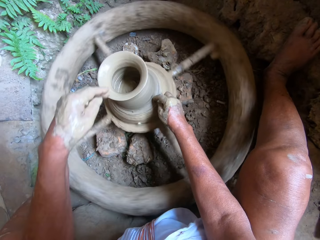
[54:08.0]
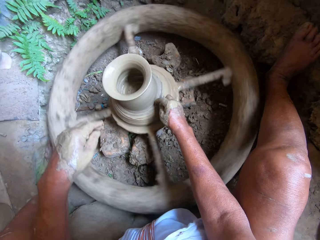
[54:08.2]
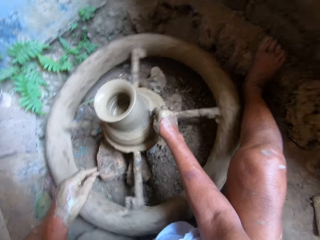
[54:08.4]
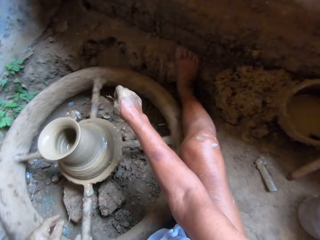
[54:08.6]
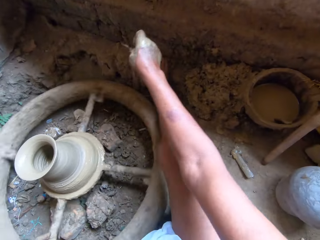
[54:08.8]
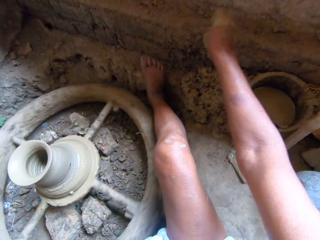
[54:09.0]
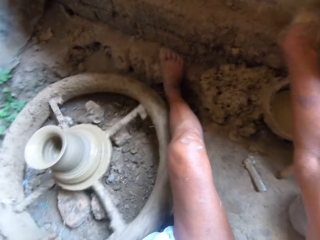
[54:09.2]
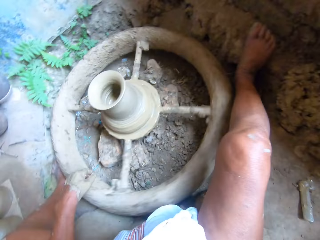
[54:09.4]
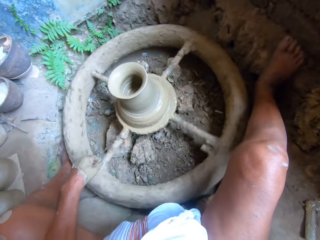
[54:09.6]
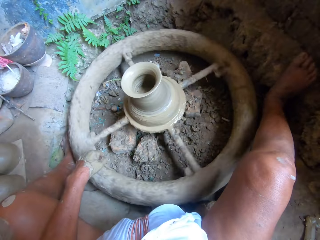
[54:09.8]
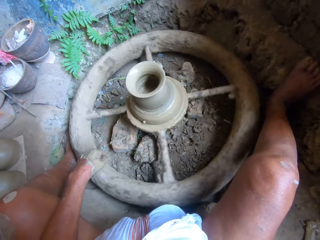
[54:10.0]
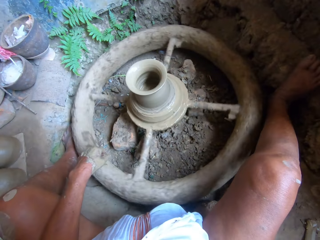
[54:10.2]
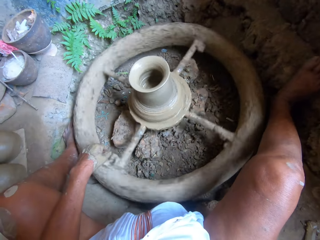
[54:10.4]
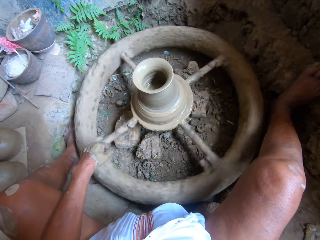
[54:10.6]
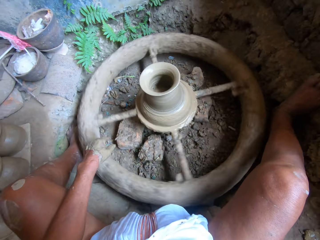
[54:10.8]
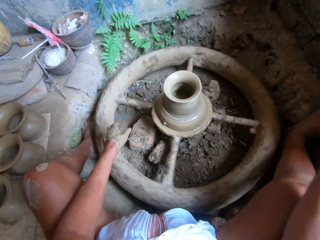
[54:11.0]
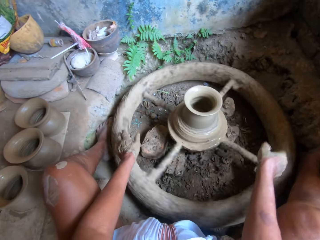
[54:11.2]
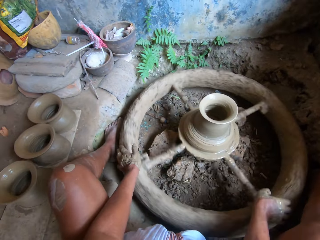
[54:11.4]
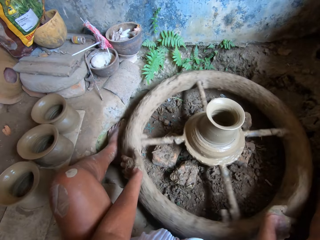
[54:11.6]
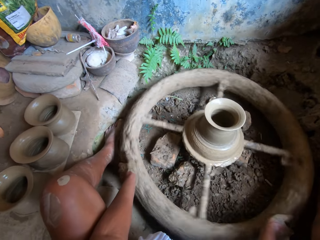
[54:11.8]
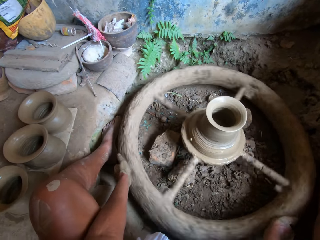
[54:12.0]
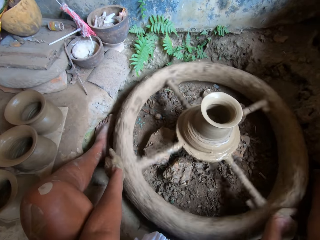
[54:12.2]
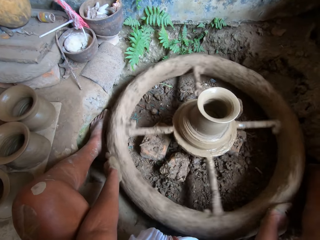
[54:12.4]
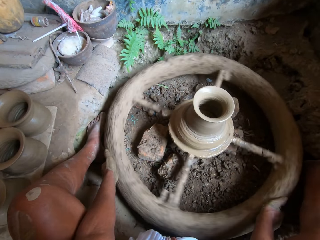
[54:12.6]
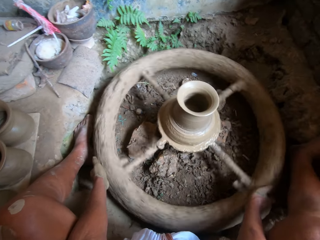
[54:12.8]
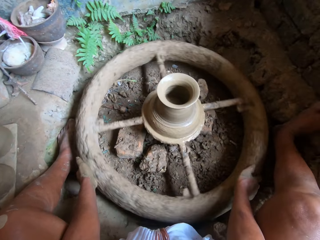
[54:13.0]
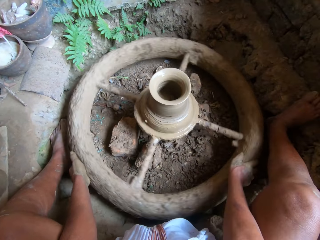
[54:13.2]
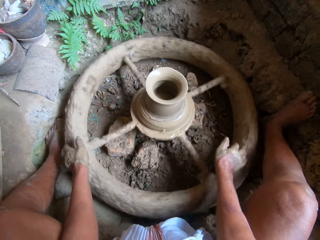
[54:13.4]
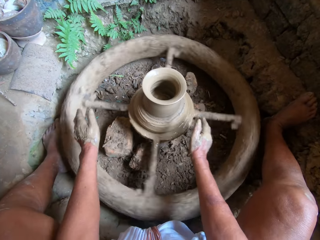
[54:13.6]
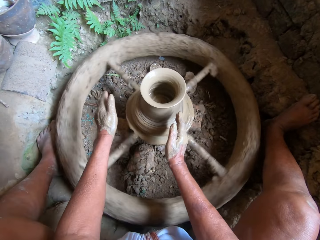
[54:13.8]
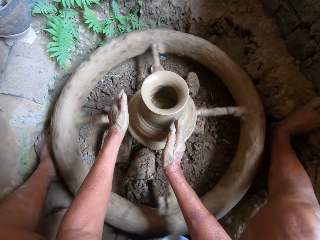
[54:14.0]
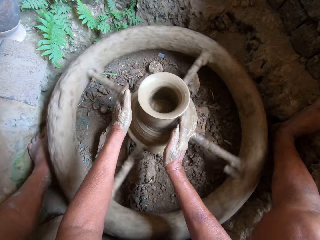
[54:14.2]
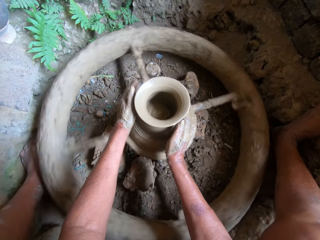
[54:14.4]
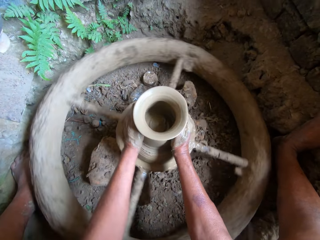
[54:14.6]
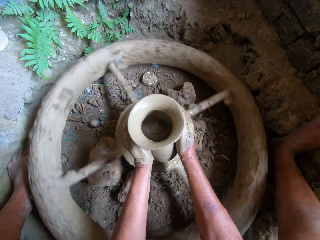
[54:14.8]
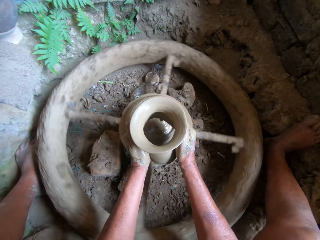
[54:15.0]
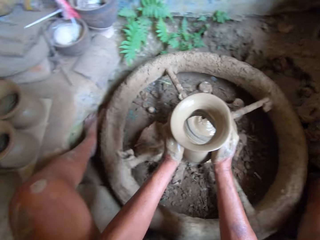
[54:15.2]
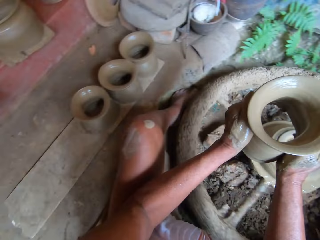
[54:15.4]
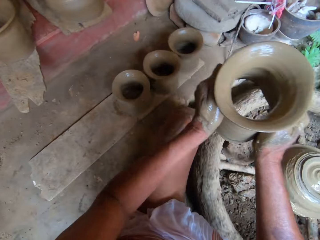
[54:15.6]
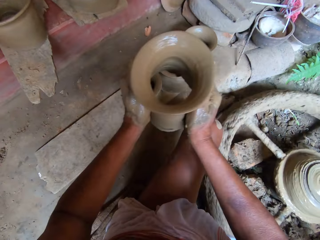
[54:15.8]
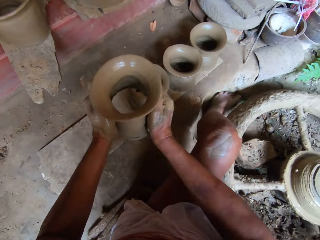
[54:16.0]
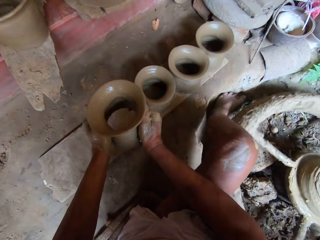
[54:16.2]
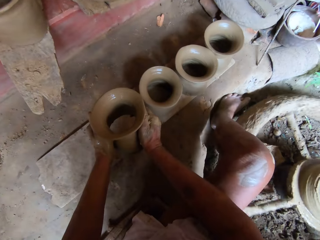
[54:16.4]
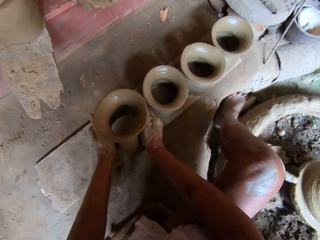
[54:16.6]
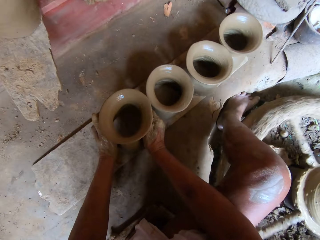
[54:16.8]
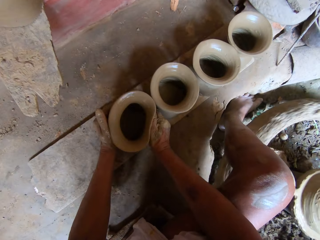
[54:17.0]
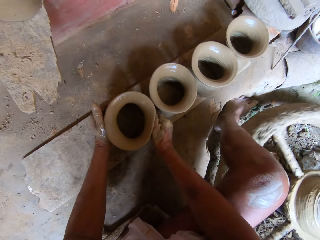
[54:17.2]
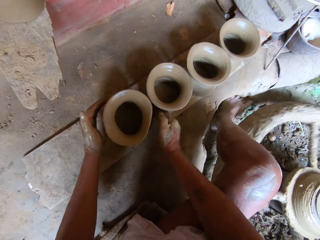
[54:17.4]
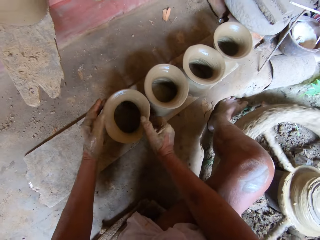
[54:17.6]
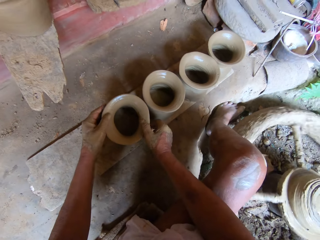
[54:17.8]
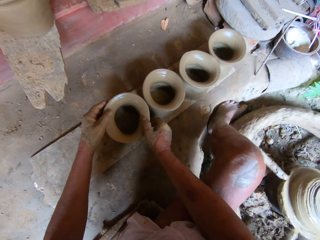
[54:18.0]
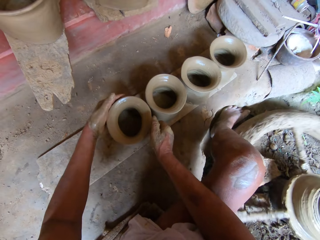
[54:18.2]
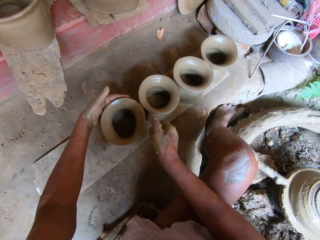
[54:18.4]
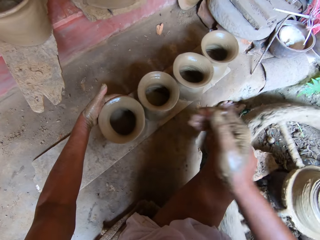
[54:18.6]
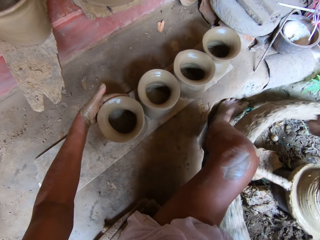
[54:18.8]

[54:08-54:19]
The camera wearer shapes something using a piece of wood with his right hand. He drops the pin by the wall with his right hand. He removes both hands from the mould. He slows the pottery wheel with his hands. He holds the mould machine with both hands. The woman interacts with the boy. The camera wearer carries the moulded clay from the pottery wheel with his hands. He drops the moulded clay on a plank on the ground with his hands.

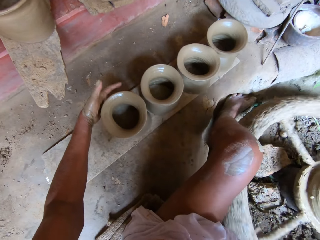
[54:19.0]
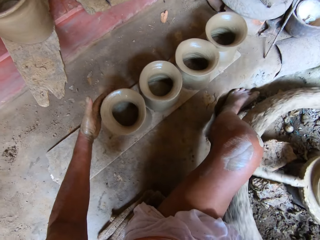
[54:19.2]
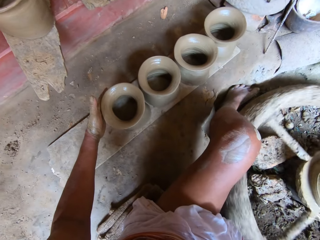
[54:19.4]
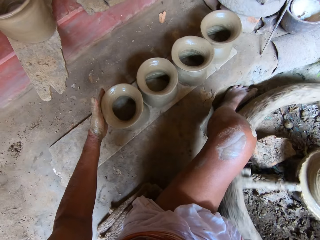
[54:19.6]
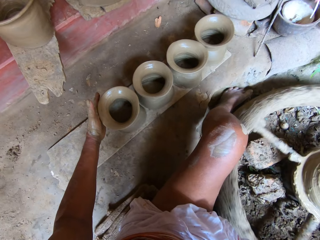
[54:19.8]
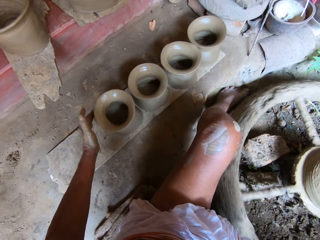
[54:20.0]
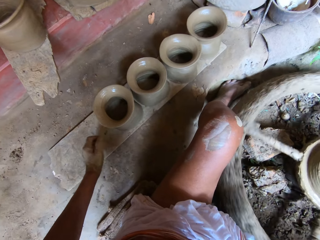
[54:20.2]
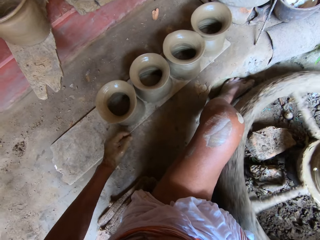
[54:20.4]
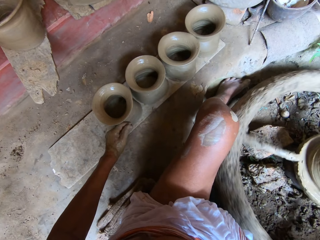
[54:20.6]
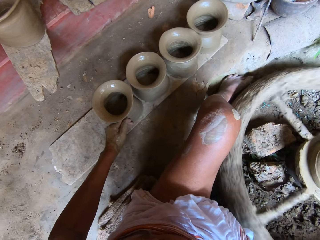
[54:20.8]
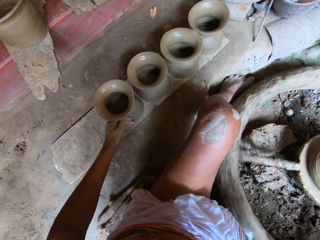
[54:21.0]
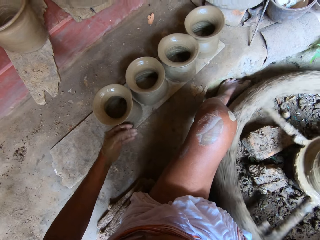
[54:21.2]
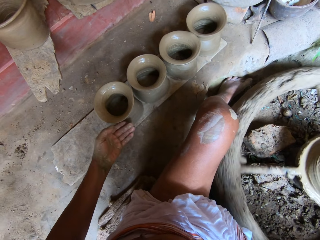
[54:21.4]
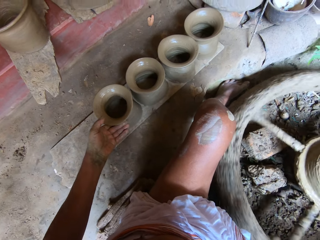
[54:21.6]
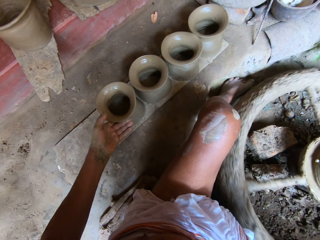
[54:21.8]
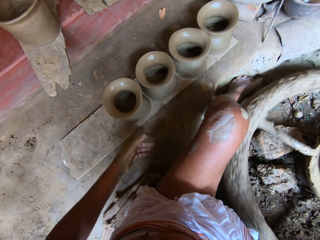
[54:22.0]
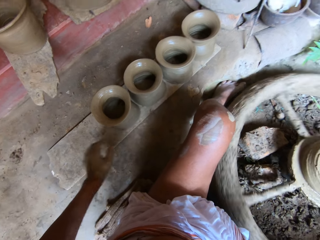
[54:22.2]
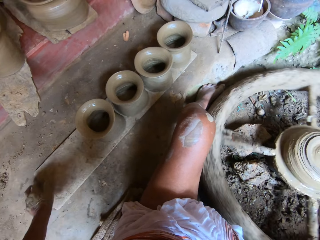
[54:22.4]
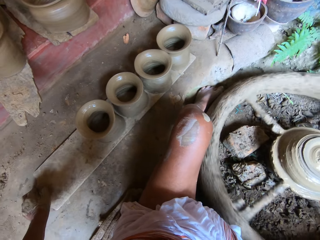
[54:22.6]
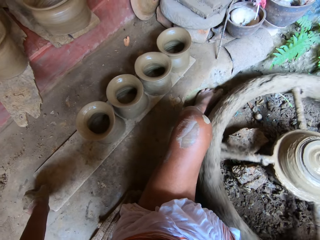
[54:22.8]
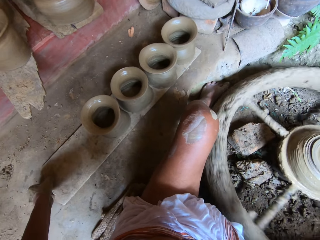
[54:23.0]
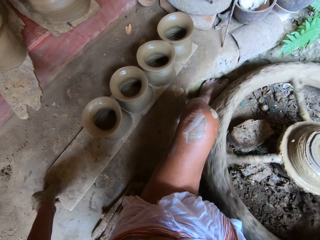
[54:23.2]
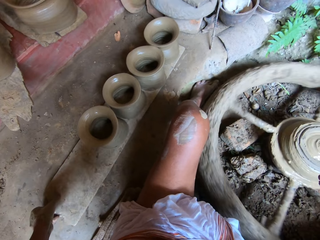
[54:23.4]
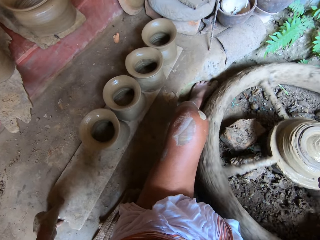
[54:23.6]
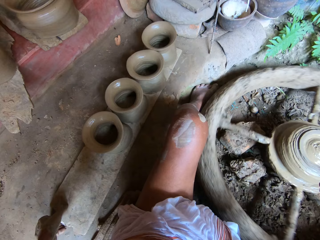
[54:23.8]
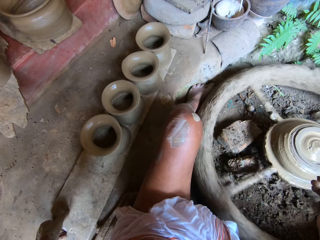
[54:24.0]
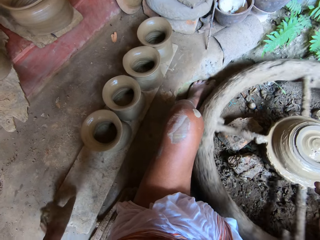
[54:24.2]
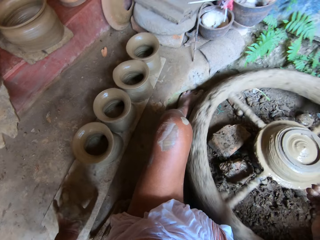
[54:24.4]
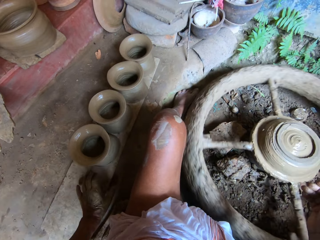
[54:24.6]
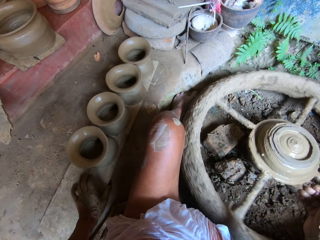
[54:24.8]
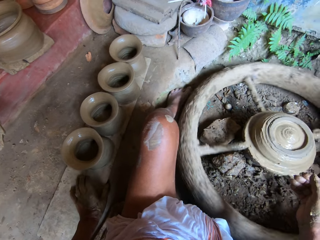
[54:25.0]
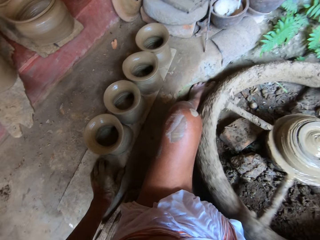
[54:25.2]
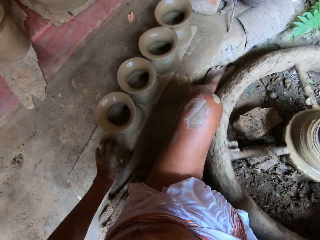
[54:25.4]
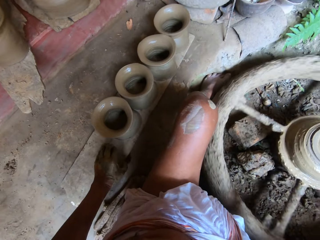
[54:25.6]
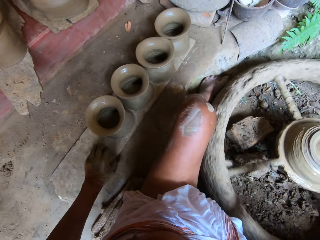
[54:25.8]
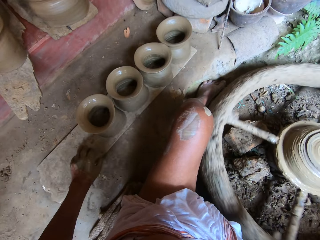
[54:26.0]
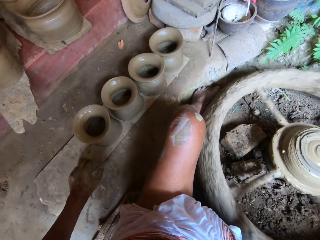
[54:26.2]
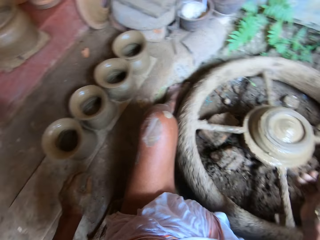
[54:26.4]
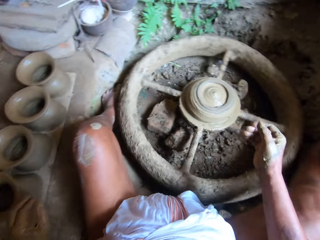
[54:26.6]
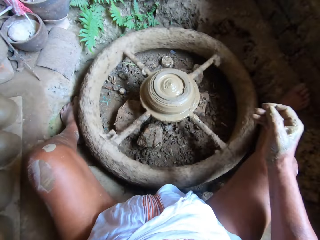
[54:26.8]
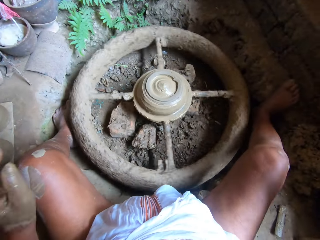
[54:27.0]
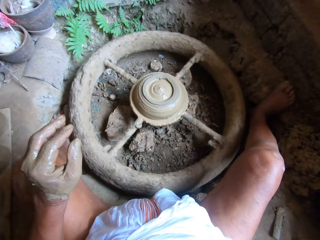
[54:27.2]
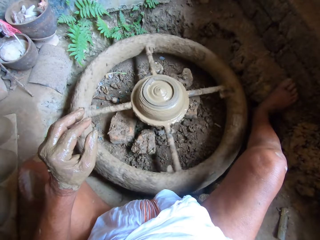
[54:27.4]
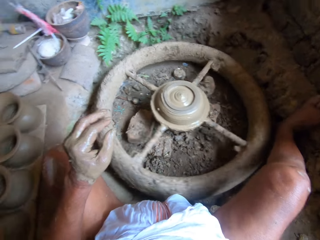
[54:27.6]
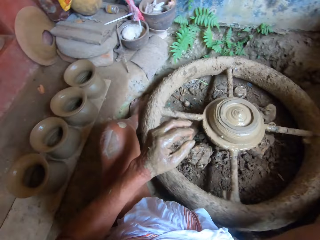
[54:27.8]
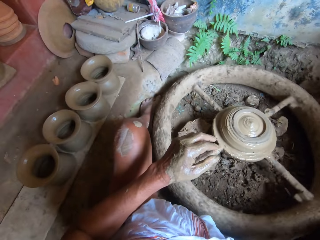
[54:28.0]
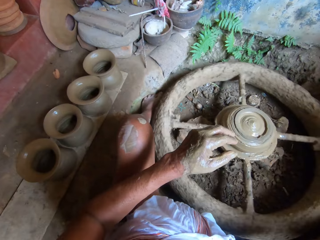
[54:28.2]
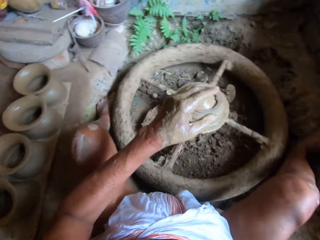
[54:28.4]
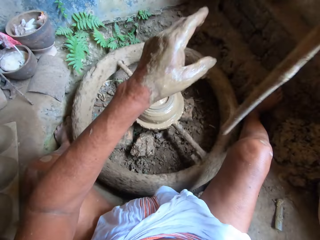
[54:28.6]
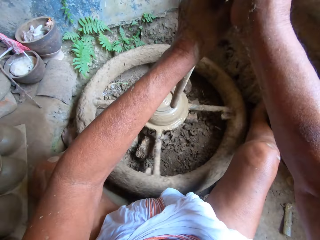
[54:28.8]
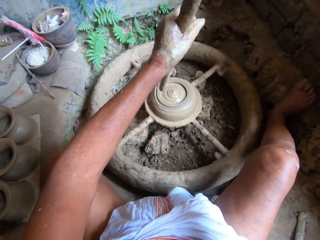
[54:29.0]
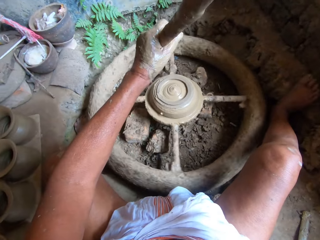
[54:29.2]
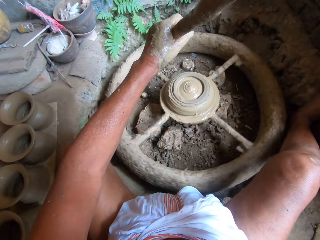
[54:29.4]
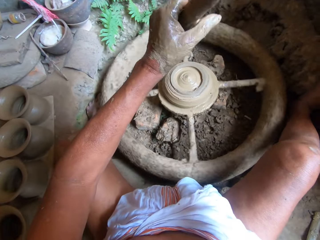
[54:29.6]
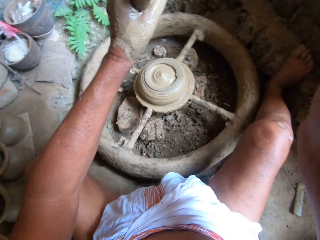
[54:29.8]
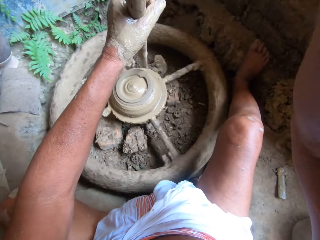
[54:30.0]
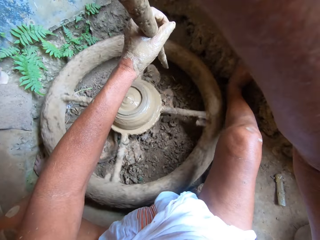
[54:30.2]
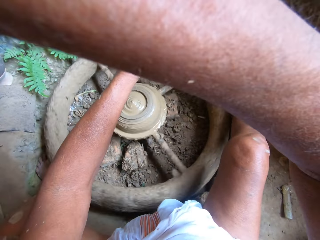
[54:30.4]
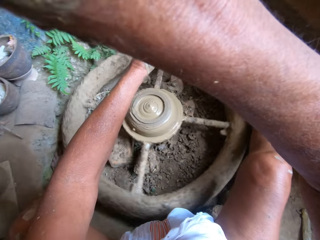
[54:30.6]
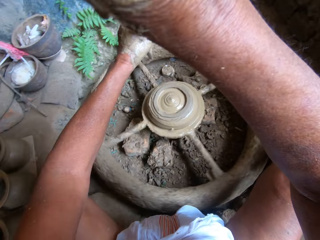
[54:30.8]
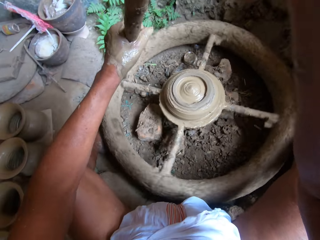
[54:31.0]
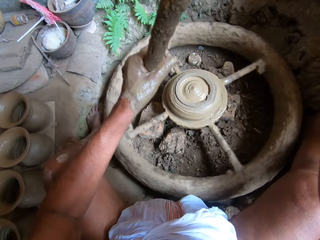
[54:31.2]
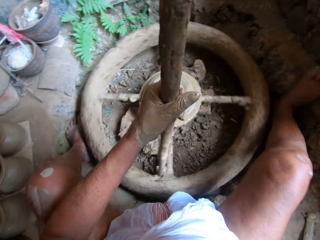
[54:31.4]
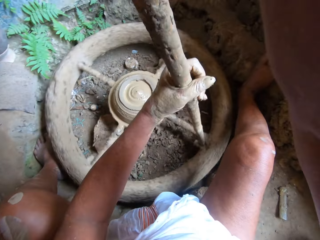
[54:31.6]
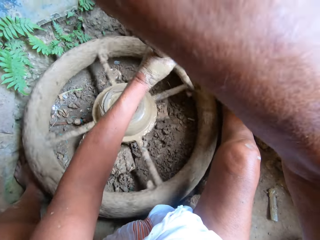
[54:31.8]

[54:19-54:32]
The camera wearer shapes something on the ground with his left hand. He moves the plank on the ground with his left hand. He takes a stick from the ground with his right hand. He holds the stick with his hands. He rolls the pottery wheel on the ground with the stick in his hands.
